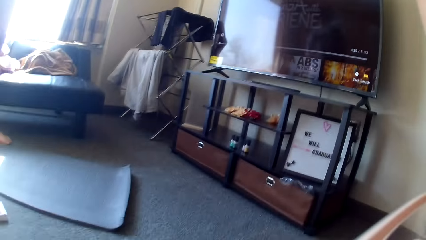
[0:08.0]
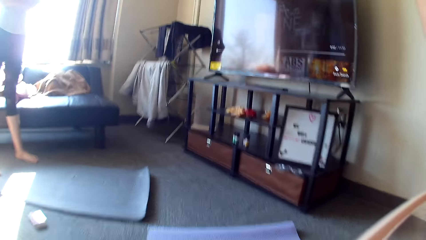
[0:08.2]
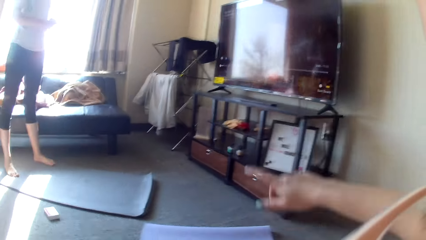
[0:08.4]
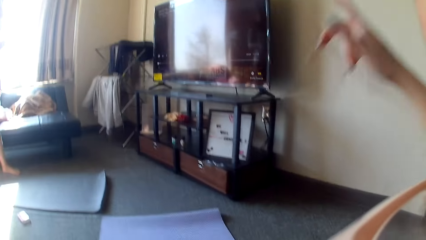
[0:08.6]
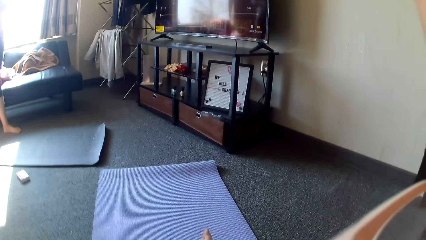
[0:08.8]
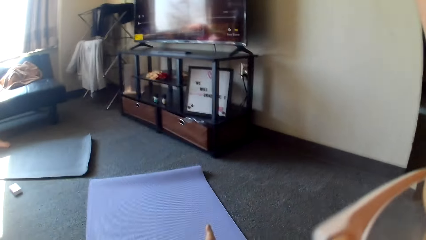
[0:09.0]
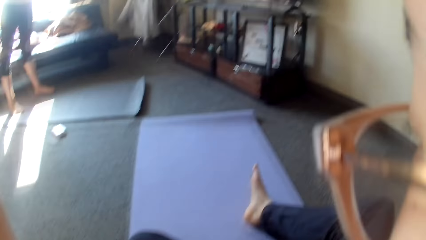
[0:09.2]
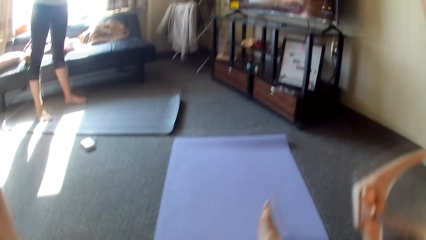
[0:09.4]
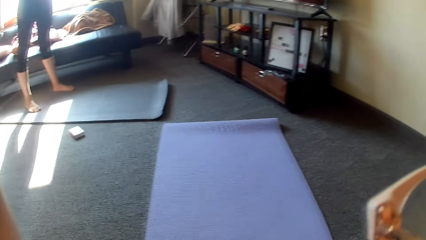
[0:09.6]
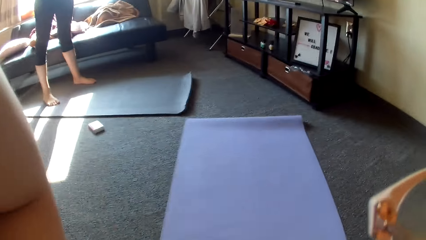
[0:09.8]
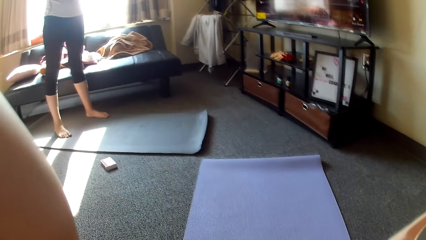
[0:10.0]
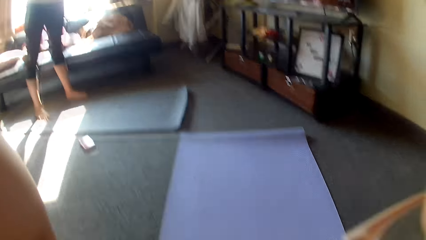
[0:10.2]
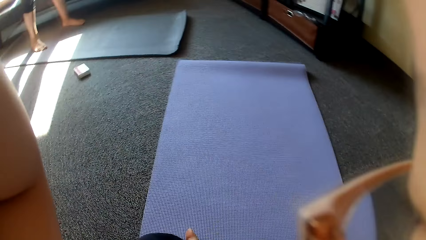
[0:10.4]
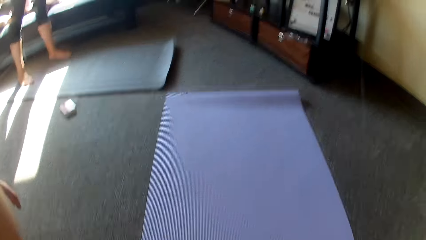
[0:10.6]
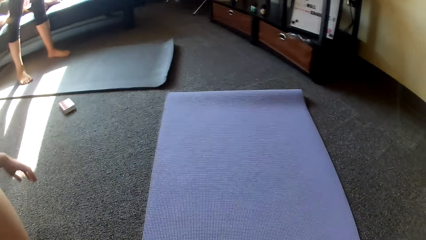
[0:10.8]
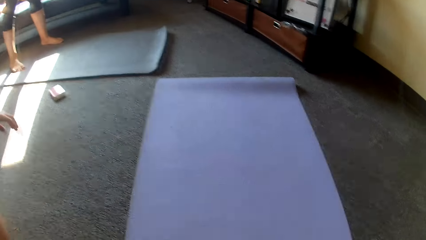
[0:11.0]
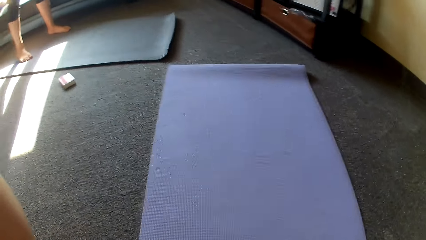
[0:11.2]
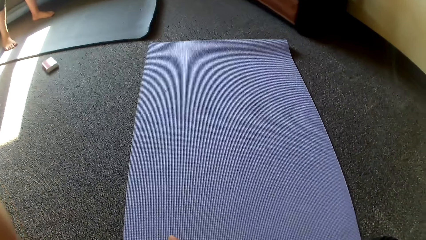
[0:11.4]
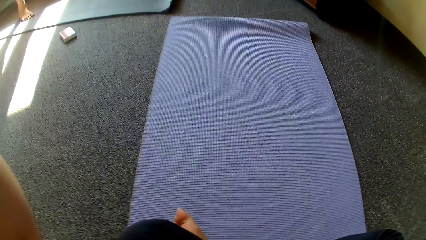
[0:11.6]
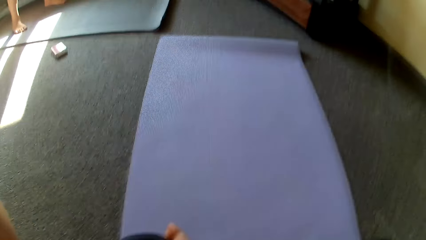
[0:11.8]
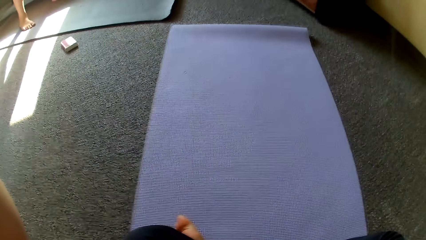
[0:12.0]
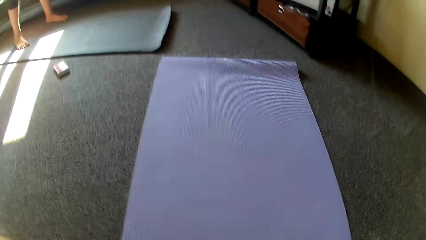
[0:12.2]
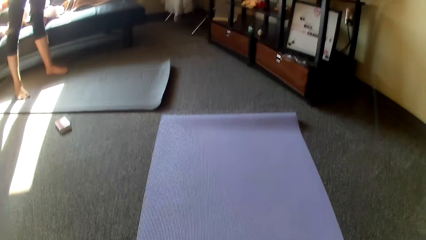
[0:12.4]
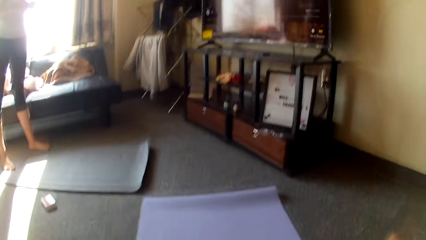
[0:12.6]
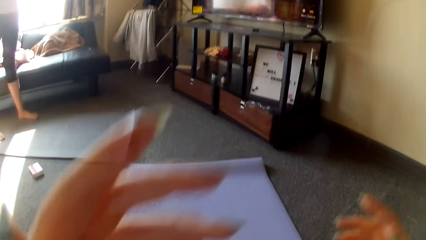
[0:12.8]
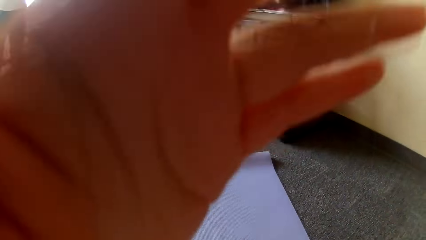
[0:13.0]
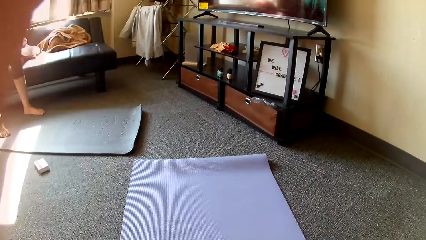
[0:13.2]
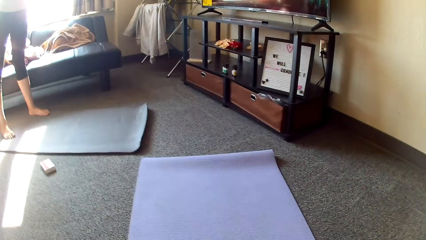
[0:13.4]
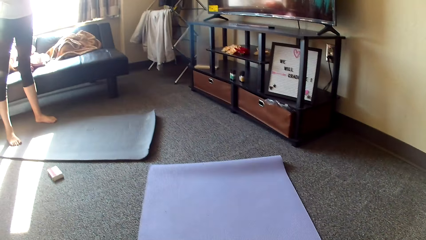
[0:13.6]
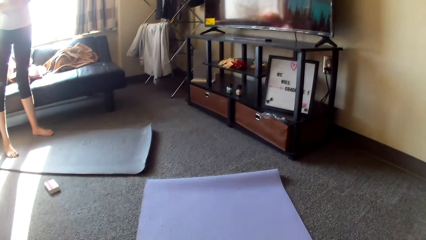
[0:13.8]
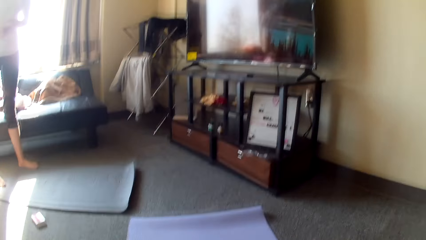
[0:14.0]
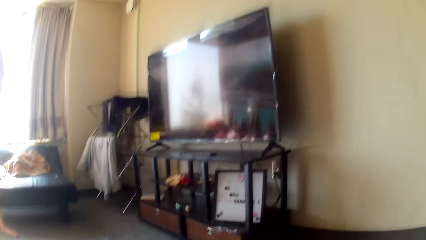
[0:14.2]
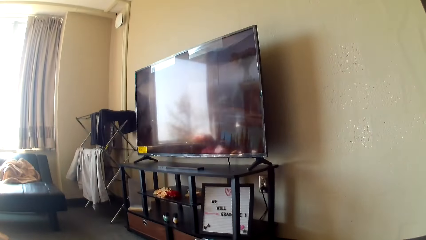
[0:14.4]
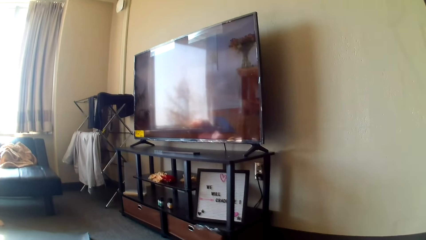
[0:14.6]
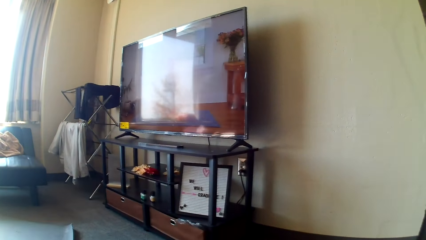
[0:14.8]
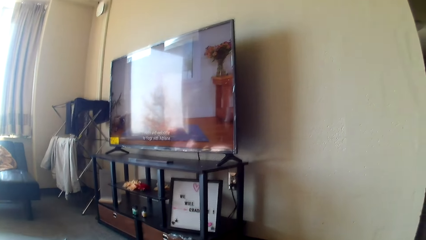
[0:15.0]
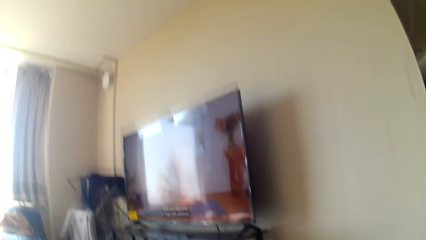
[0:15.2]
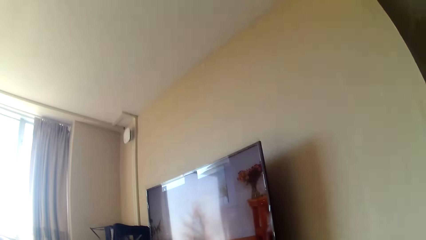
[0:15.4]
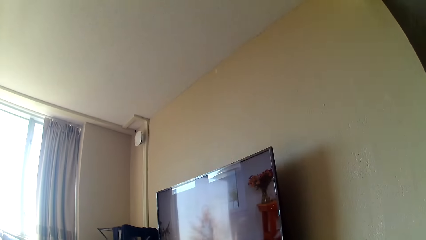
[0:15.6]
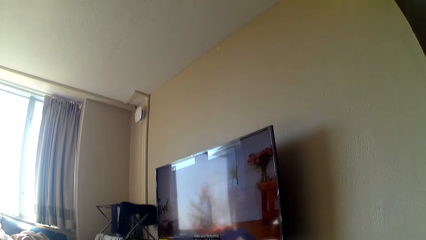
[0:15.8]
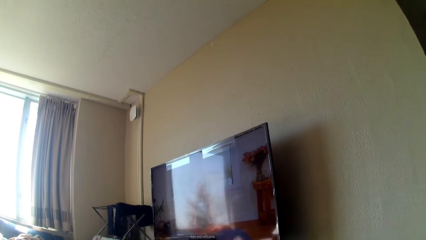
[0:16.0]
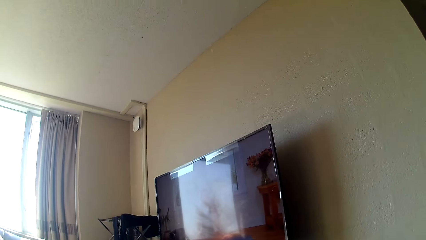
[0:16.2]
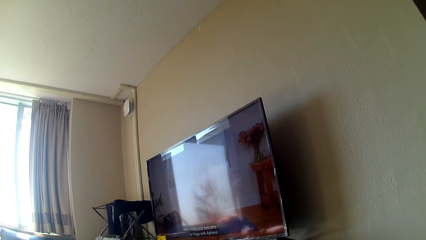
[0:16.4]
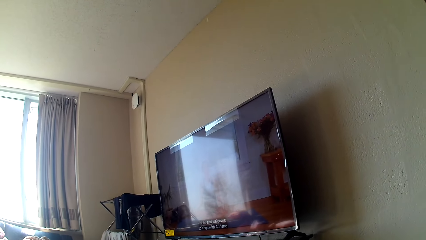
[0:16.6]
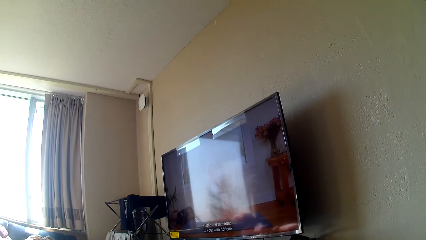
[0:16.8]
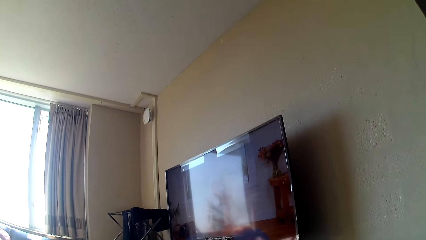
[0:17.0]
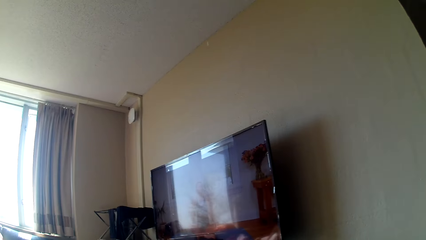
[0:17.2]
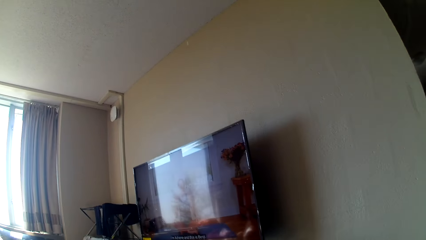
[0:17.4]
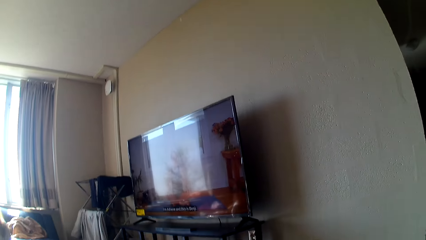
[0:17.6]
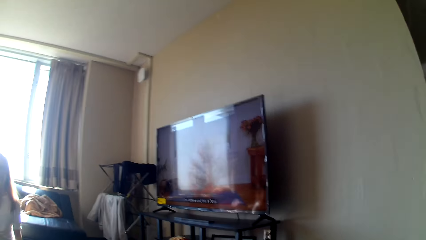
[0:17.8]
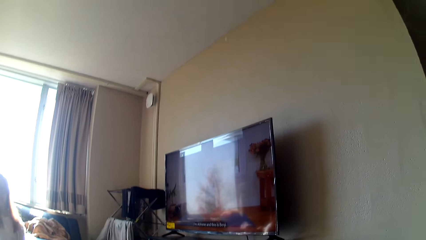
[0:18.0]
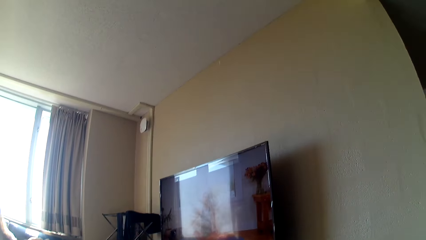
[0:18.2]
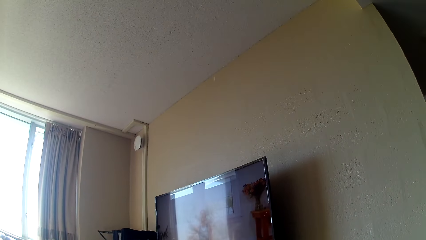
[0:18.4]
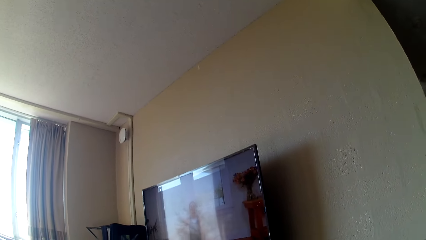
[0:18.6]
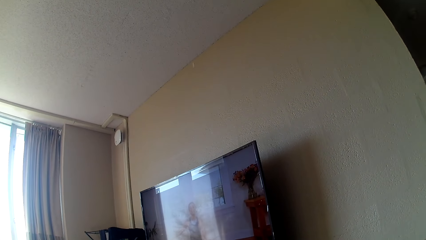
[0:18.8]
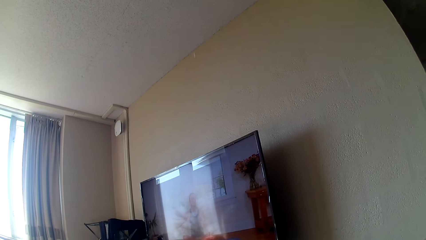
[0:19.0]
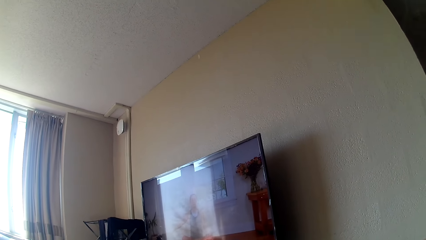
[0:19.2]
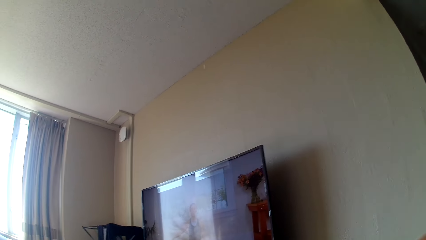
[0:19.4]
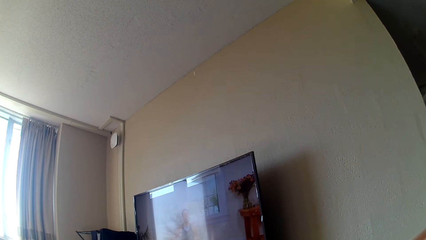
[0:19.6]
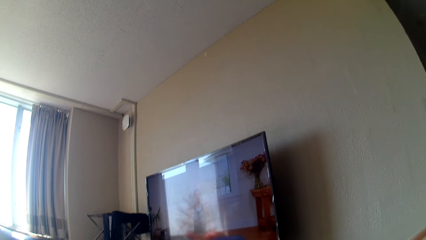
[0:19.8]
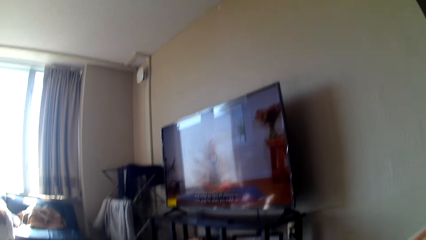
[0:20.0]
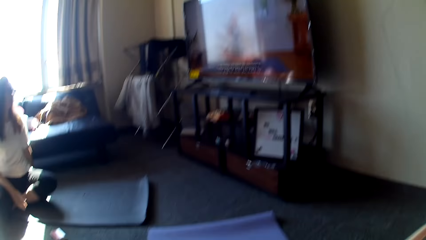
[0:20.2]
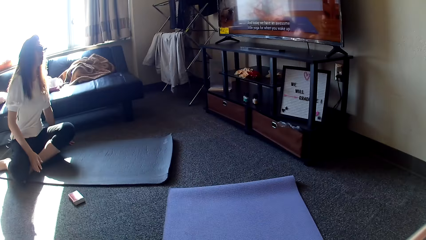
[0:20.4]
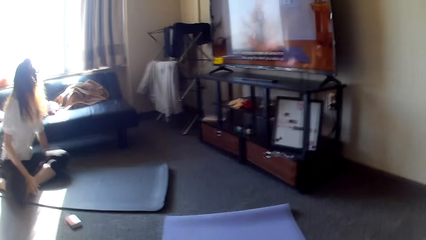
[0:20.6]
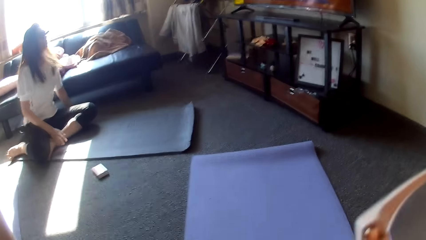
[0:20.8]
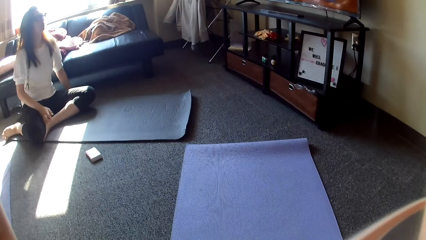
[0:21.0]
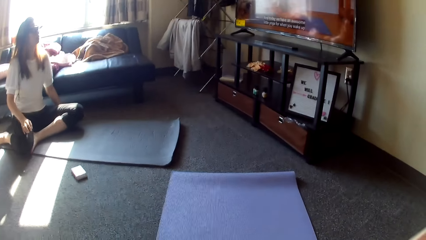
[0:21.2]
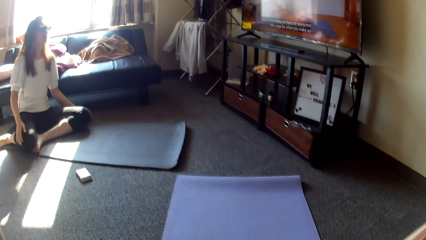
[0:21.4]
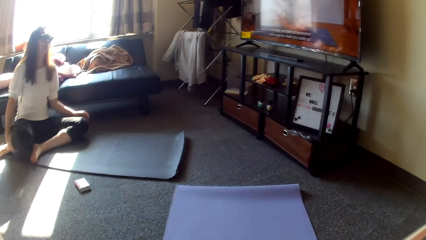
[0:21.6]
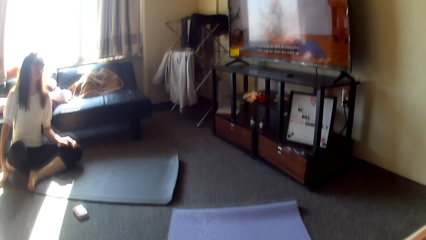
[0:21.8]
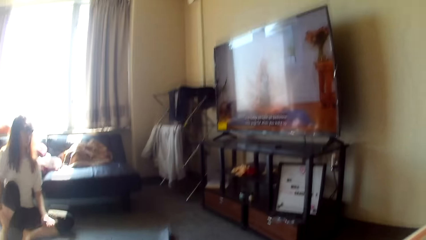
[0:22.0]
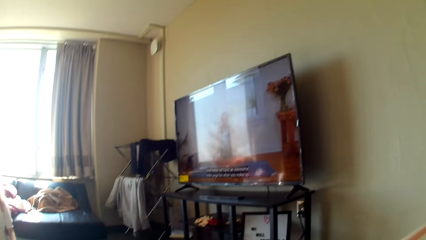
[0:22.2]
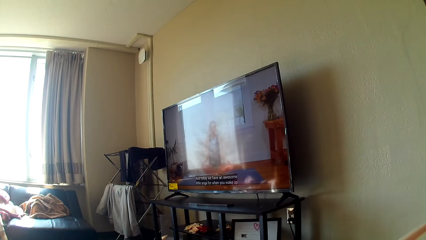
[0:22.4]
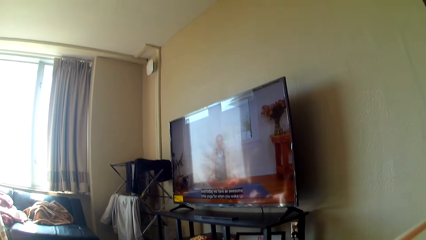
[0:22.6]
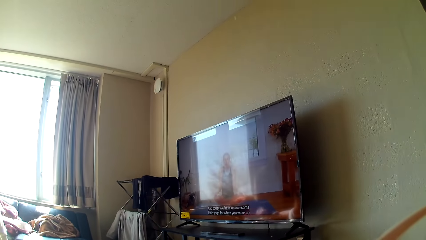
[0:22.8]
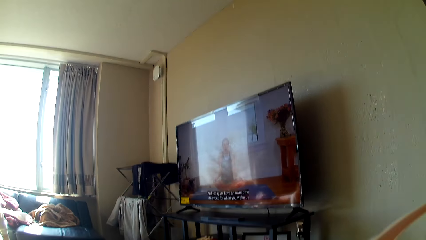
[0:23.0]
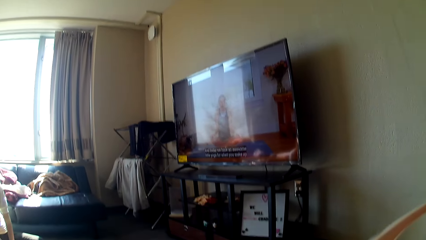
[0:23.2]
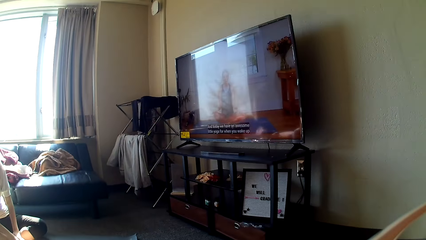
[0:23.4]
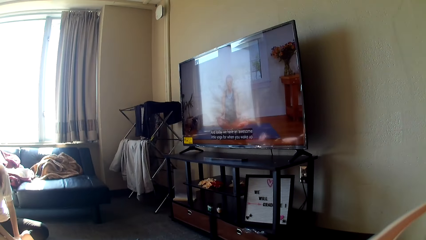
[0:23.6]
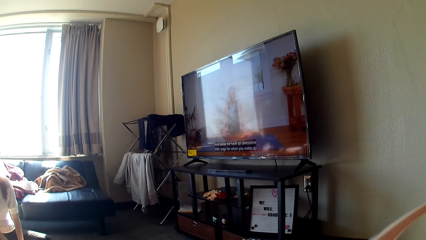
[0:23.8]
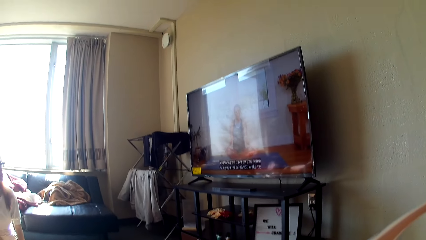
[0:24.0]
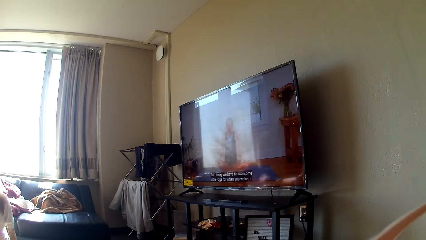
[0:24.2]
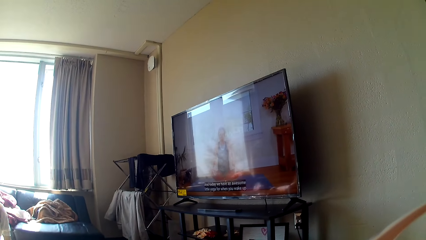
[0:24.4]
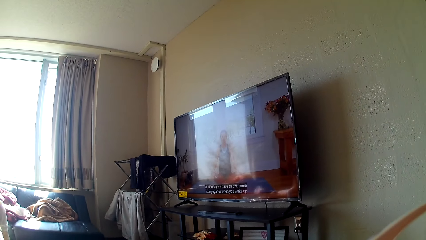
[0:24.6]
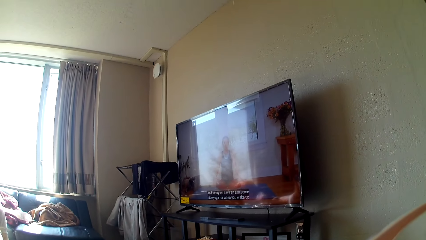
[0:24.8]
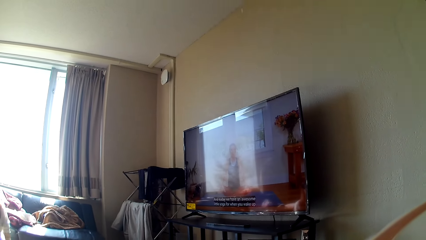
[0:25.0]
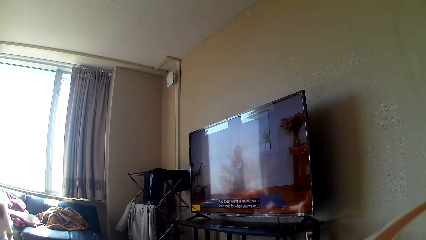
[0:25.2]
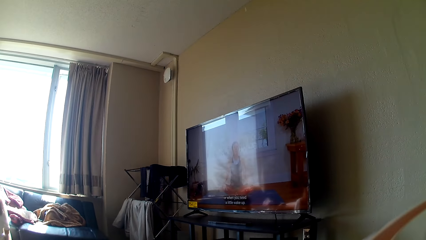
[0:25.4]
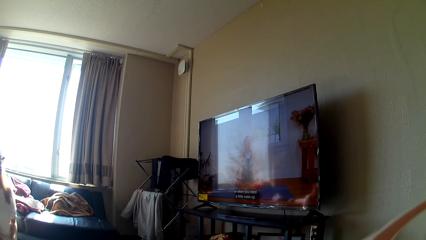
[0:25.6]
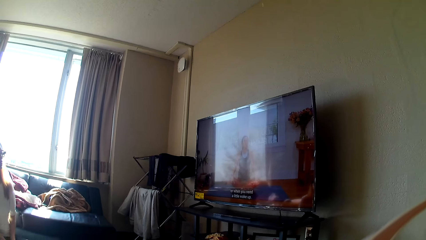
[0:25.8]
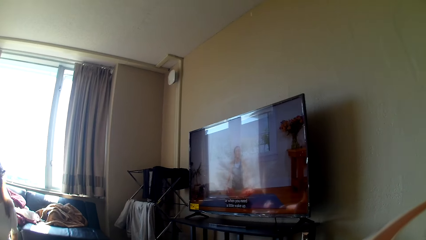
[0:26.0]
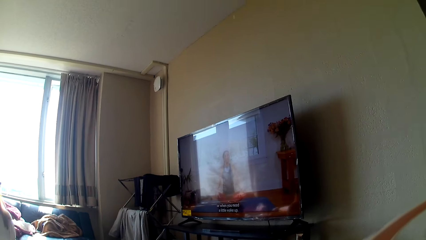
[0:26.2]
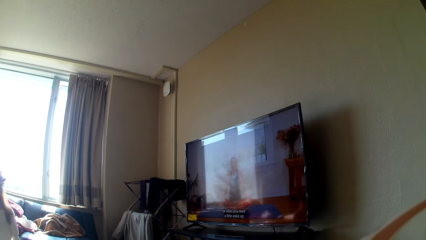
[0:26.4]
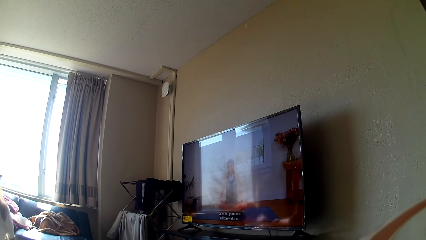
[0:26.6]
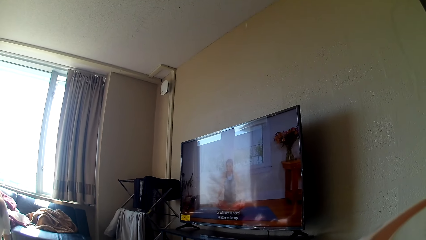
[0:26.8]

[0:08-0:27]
The camera wearer moves her hand. She adjusts the camera. A lady sits on the mat and folds her legs.
